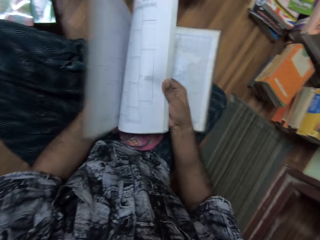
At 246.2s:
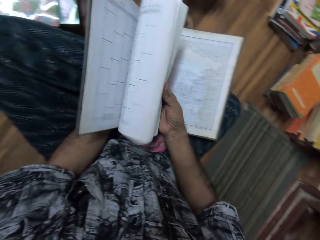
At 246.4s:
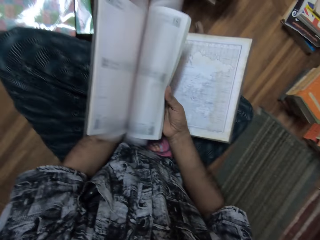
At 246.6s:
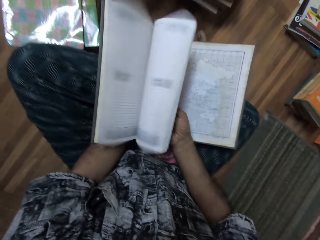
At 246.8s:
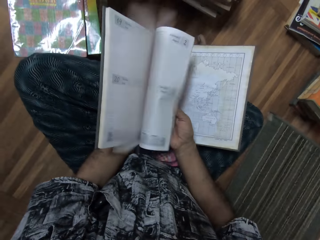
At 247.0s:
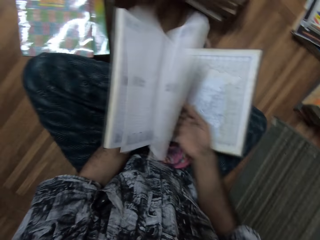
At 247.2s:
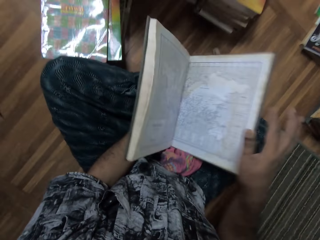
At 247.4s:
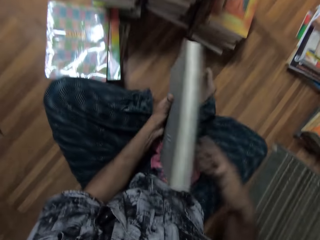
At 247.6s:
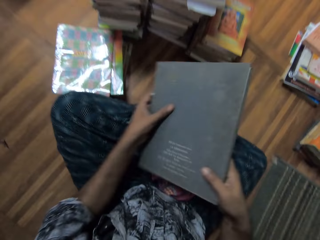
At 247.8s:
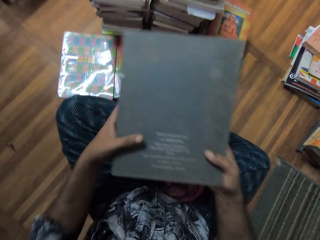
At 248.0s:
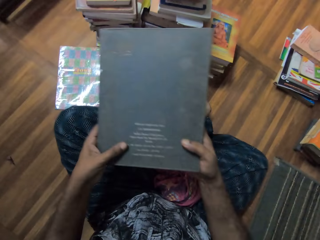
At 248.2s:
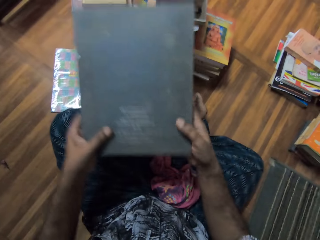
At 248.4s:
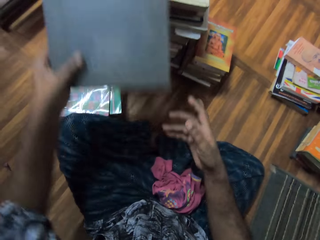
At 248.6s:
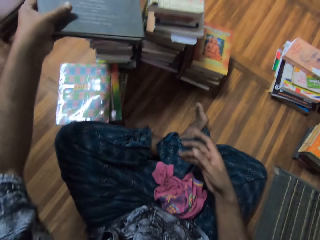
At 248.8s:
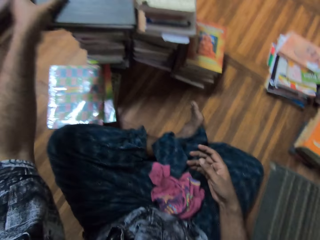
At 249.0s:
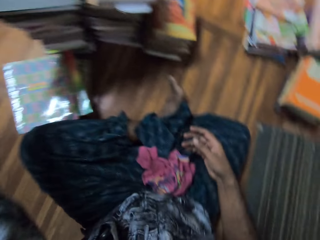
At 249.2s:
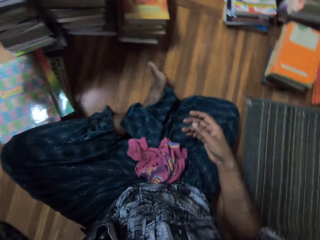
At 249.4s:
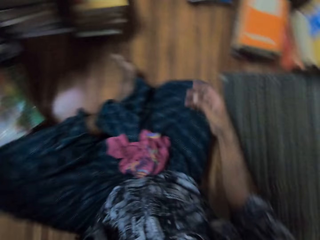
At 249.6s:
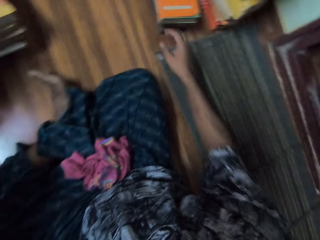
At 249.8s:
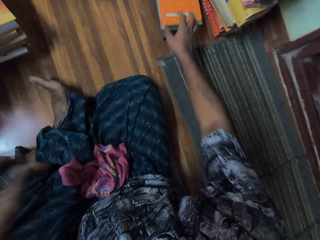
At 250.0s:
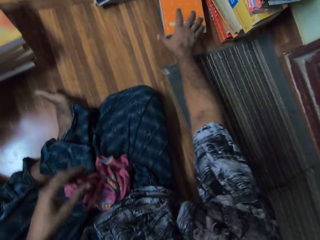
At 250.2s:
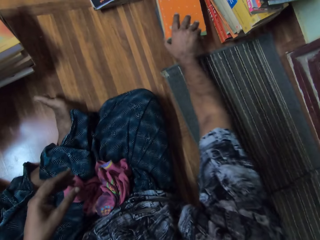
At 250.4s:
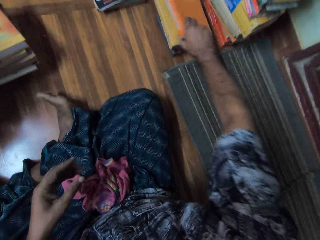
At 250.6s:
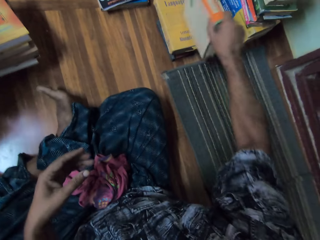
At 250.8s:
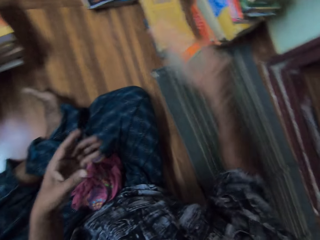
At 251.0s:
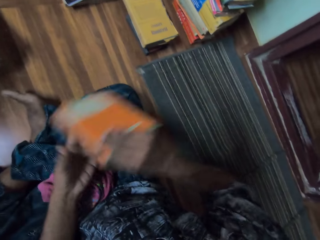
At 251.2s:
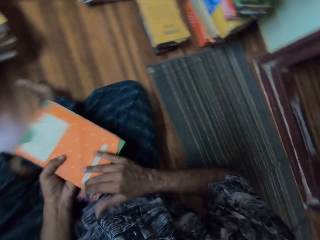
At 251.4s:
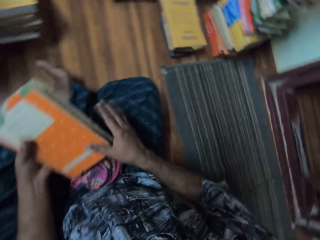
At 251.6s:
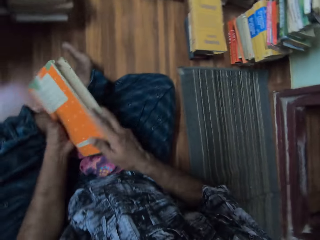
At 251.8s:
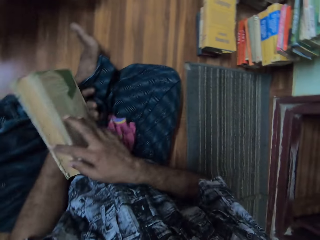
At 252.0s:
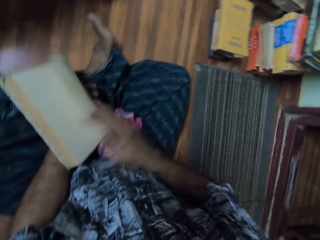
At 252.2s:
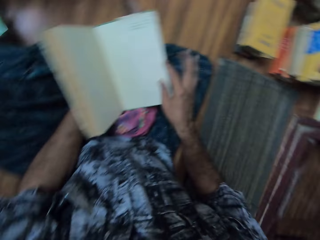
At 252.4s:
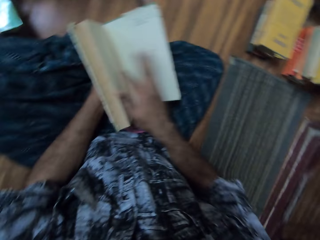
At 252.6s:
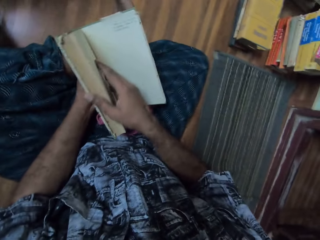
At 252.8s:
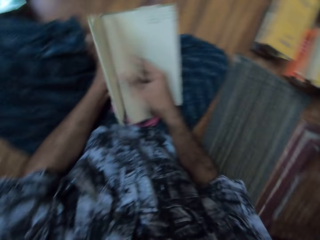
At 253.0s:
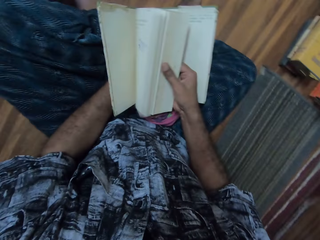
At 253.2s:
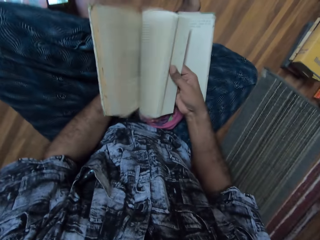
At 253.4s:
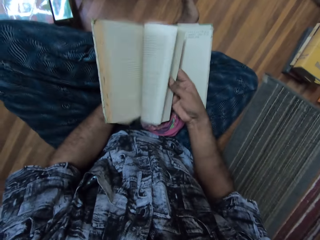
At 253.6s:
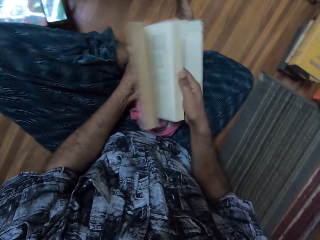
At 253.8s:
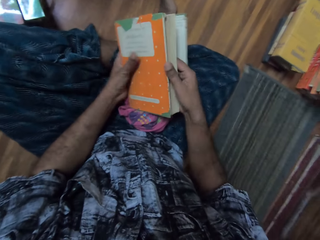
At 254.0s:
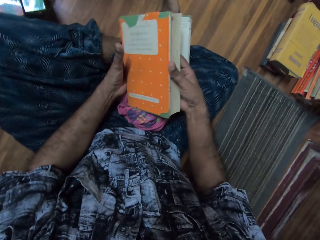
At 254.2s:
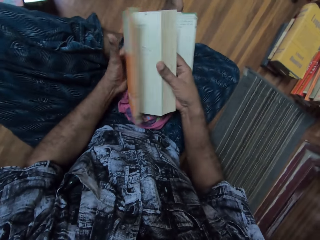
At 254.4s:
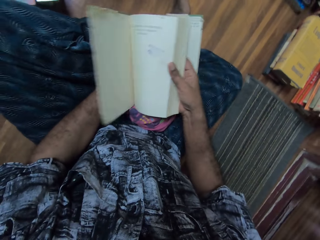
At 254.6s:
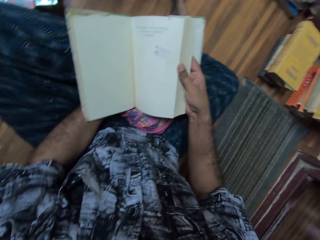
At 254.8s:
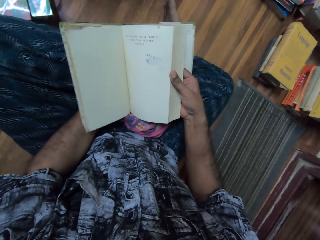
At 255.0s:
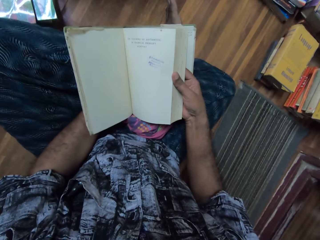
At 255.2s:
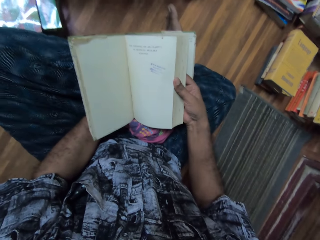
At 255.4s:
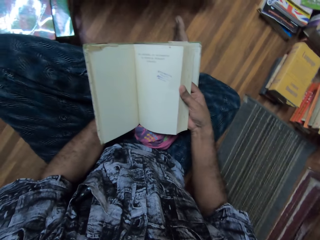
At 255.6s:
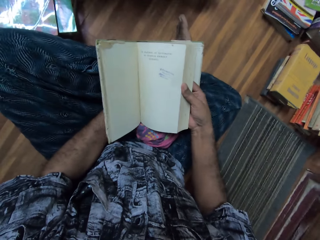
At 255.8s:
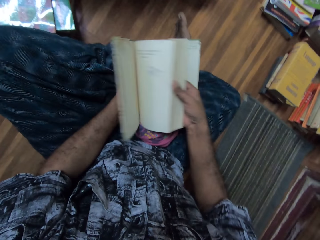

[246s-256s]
The camera wearer closes the book. They put the book on a pile of books on the floor. They pick up the book from the pile on the floor. They hold the book with both hands, open the book, and flip through the book pages.

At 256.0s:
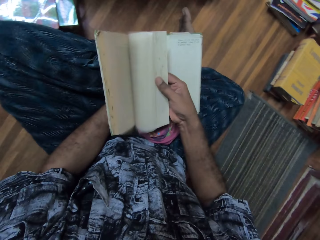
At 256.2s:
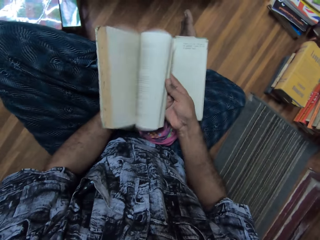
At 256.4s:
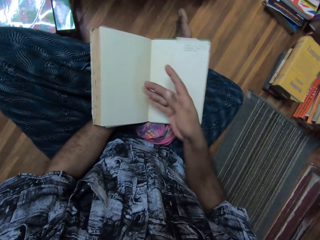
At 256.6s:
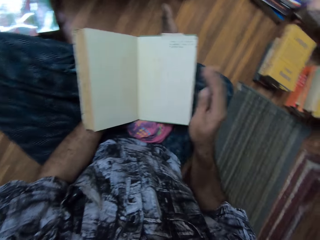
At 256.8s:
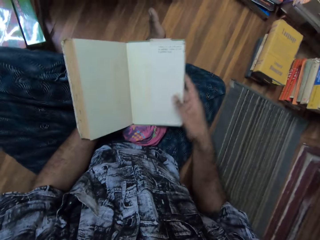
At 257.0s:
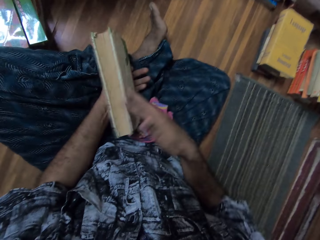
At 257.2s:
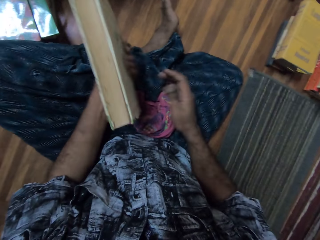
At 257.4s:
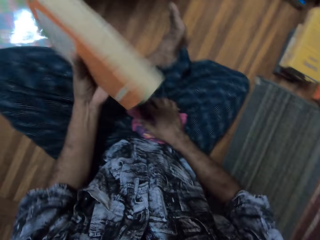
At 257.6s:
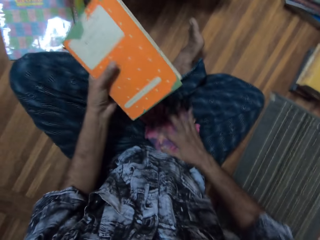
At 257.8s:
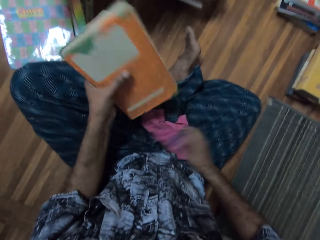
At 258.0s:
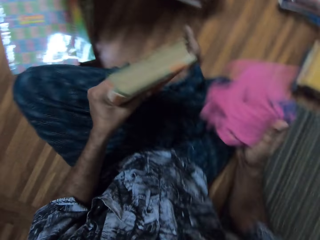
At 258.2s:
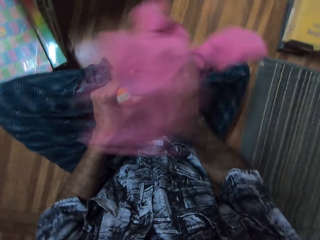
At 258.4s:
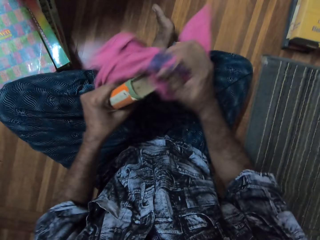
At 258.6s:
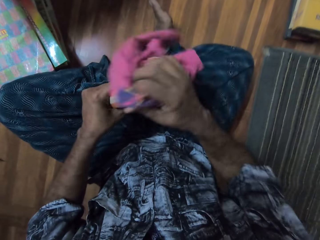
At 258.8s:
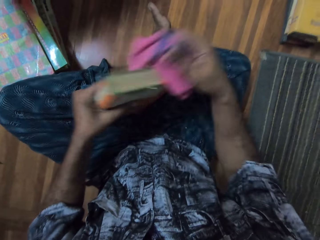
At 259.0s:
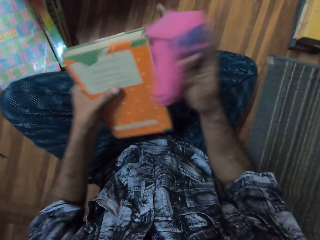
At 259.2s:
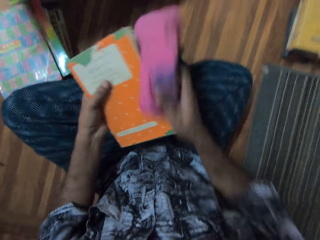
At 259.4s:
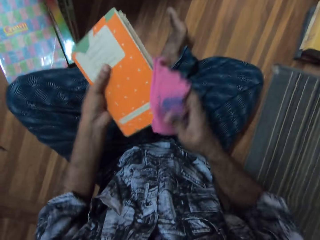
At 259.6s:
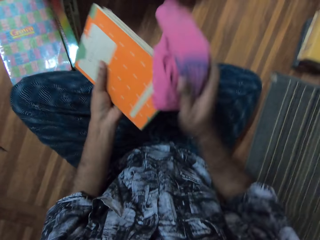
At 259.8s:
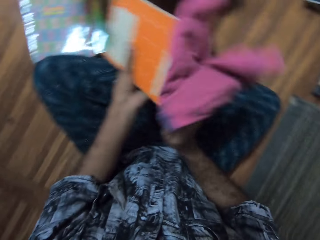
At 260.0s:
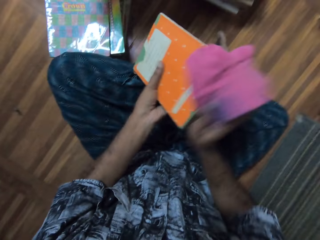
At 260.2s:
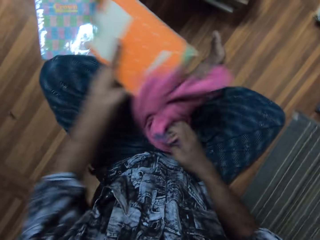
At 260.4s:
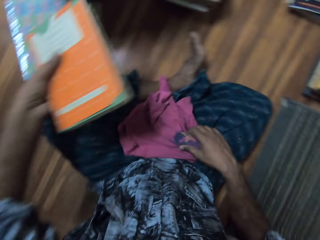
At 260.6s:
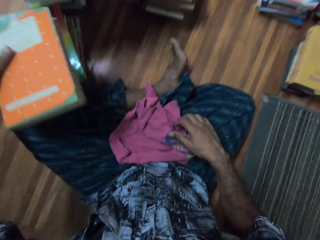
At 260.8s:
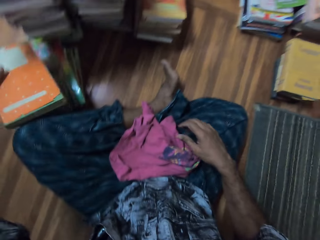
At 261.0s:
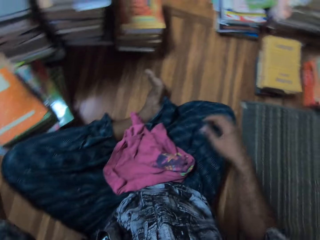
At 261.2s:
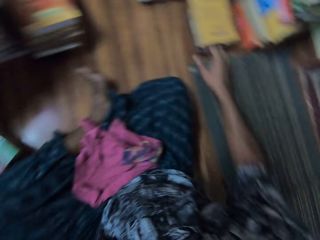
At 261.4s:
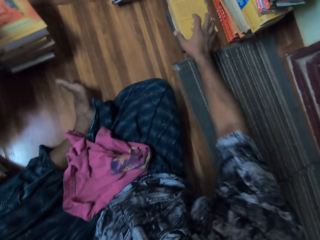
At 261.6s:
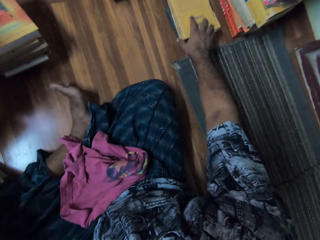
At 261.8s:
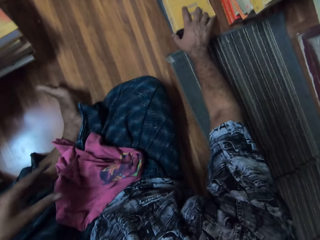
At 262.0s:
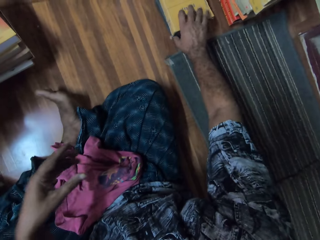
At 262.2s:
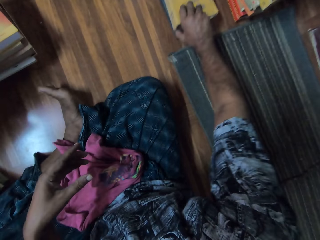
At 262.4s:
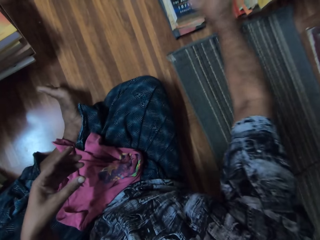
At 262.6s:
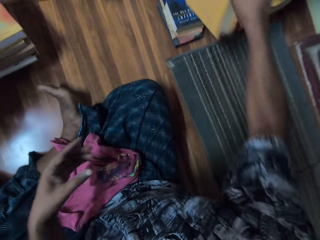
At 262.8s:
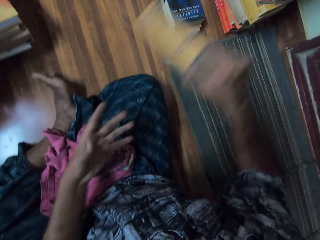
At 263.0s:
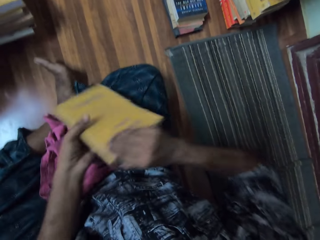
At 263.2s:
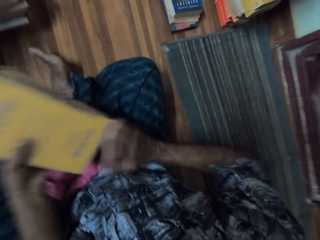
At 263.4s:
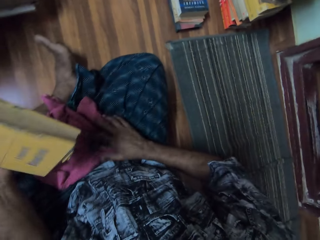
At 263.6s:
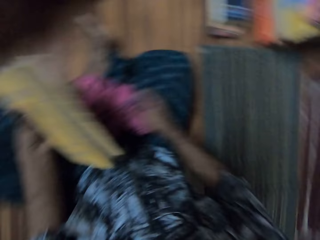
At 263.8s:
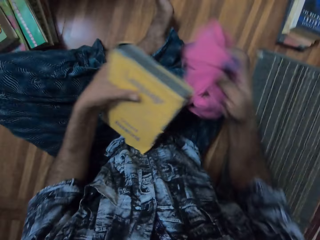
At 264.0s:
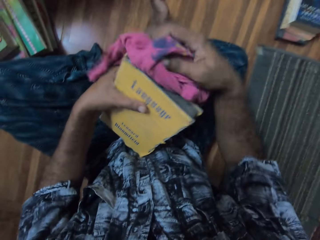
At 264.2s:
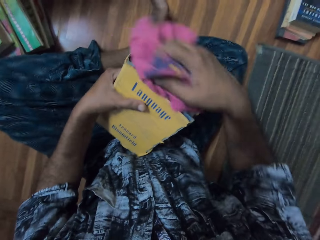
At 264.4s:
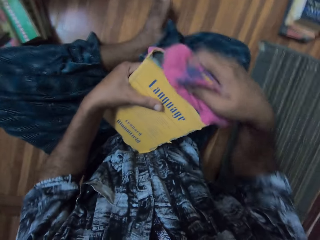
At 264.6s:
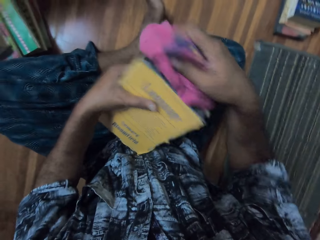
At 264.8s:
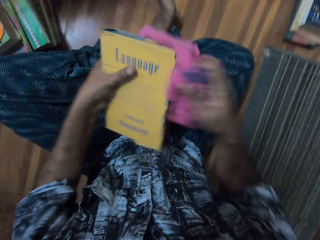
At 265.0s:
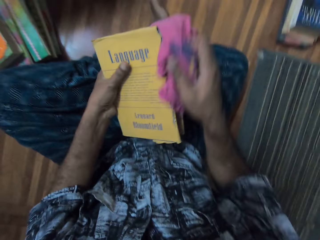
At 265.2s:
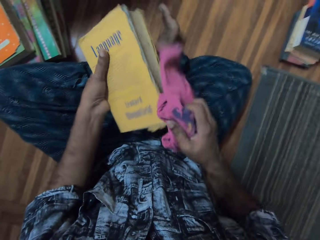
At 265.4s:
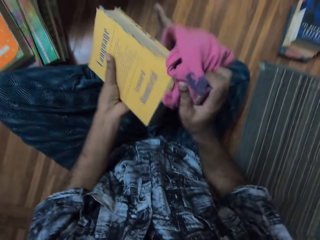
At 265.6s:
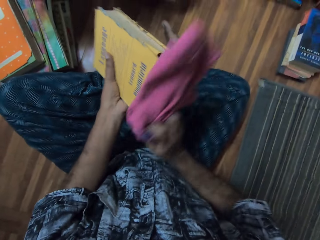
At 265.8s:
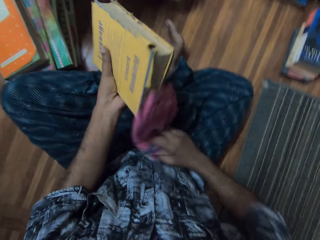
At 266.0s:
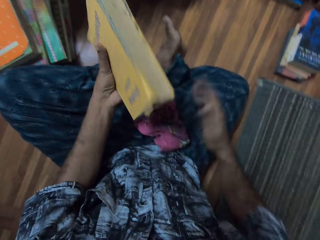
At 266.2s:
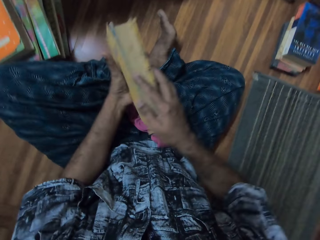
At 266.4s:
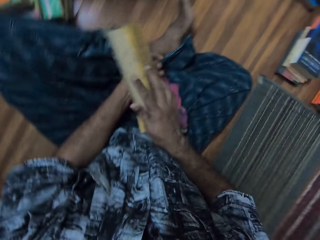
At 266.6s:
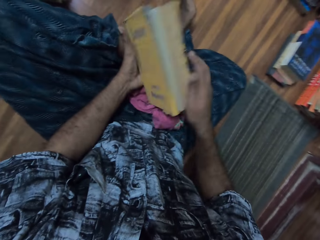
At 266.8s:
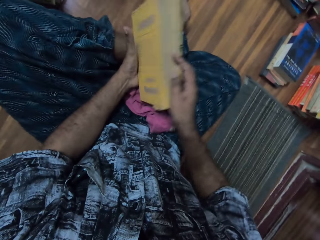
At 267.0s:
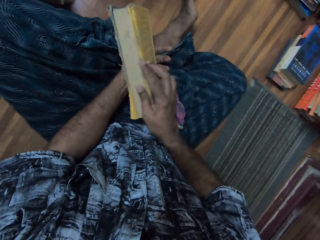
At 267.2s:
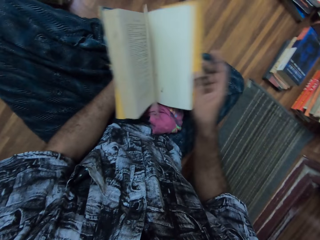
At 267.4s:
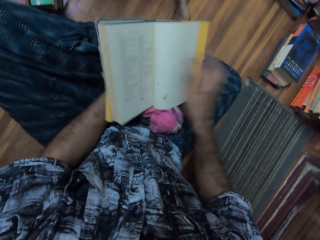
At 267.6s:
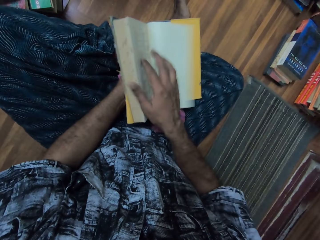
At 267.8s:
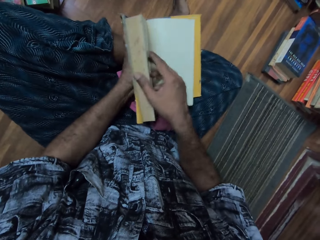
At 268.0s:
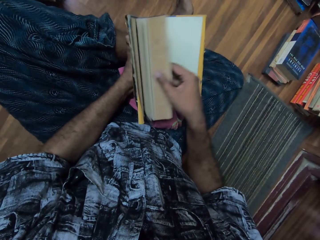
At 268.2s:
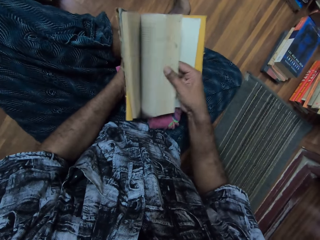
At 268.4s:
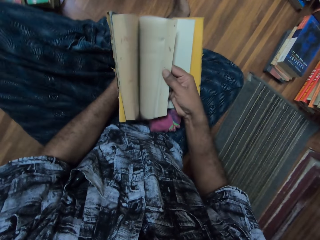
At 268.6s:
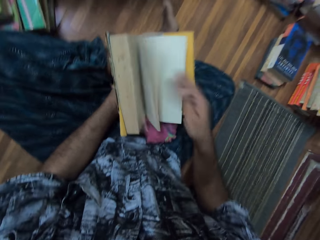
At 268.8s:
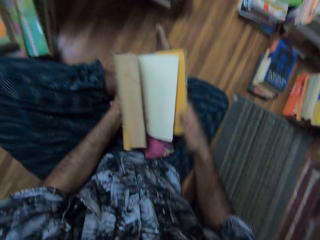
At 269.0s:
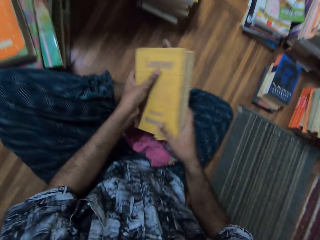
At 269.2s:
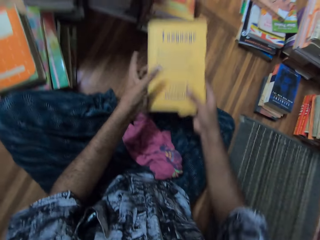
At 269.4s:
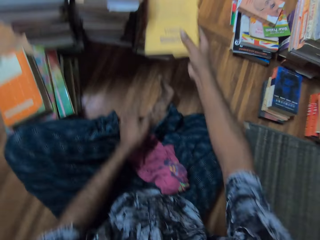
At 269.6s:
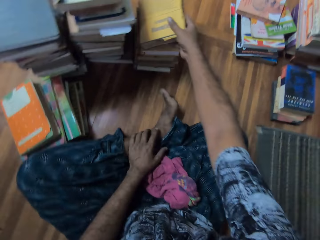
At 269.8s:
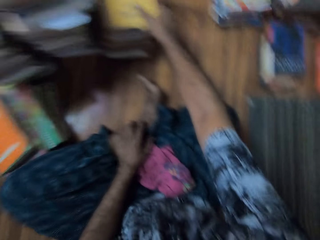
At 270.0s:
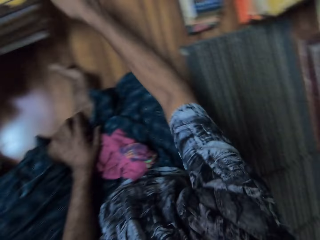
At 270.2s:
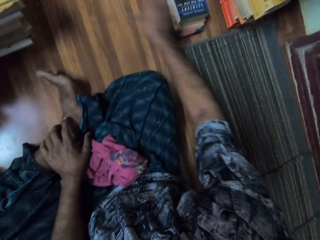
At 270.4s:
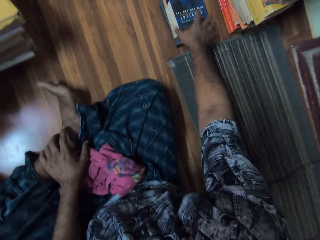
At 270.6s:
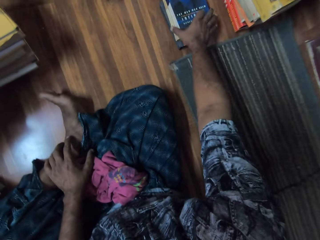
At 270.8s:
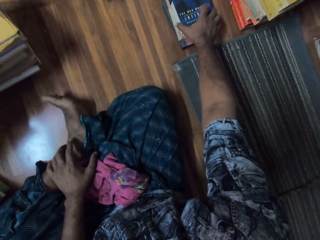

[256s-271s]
The camera wearer picks up the cloth from the floor. They wipe the book with the cloth. They put the cloth on the floor. They put the book on a pile of books on the floor. They pick up the book from the pile on the floor. They hold the book with both hands. They pick up the cloth from the floor. They wipe the book with the cloth. They put the cloth on the floor. They hold the book with both hands and open the book. They flip through the book pages. They close the book. They put the book on the pile of books on the floor.
